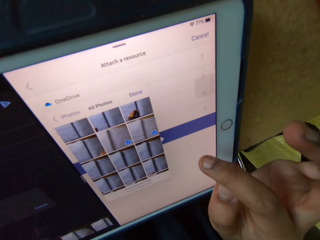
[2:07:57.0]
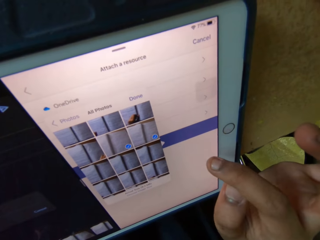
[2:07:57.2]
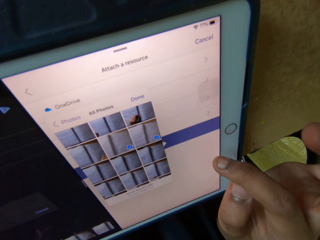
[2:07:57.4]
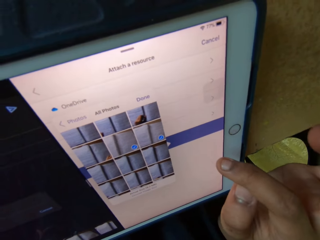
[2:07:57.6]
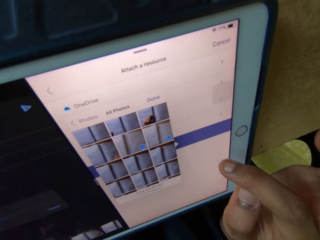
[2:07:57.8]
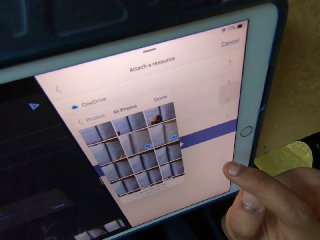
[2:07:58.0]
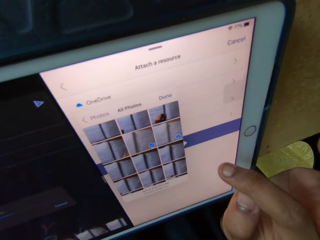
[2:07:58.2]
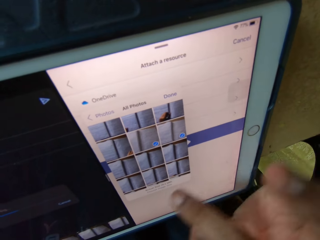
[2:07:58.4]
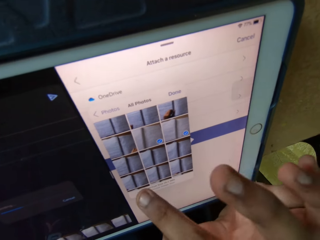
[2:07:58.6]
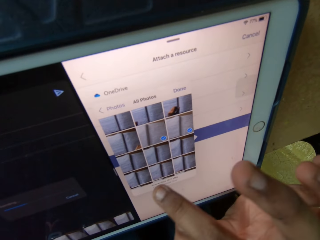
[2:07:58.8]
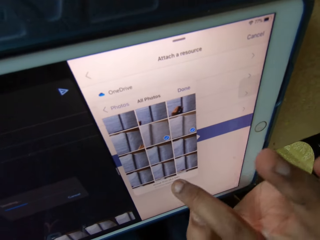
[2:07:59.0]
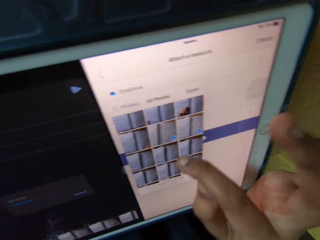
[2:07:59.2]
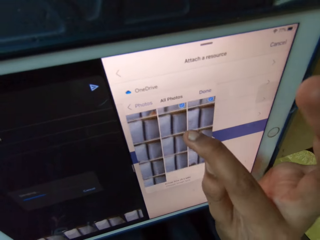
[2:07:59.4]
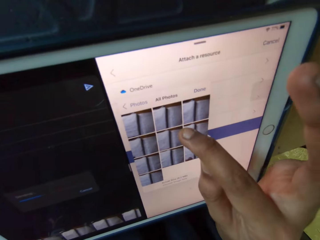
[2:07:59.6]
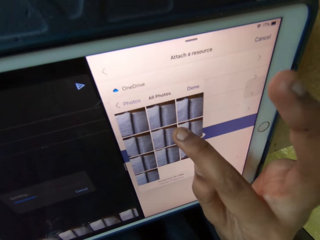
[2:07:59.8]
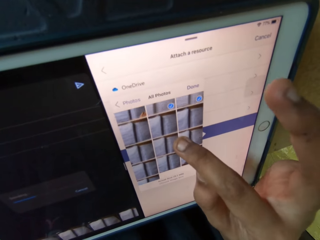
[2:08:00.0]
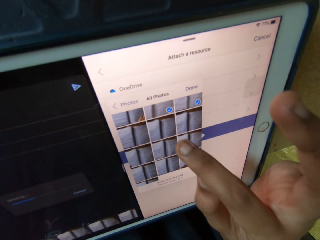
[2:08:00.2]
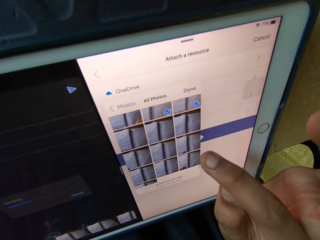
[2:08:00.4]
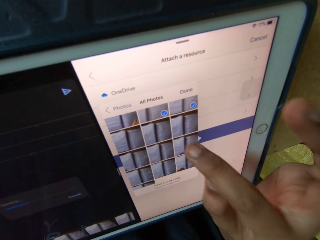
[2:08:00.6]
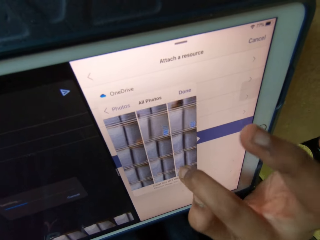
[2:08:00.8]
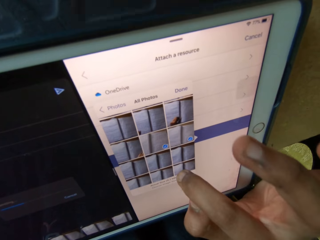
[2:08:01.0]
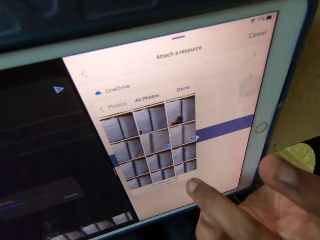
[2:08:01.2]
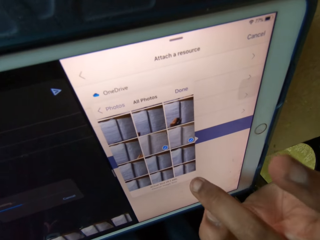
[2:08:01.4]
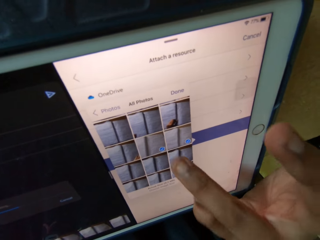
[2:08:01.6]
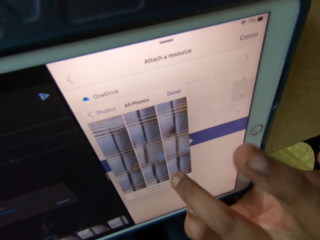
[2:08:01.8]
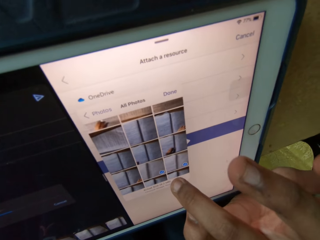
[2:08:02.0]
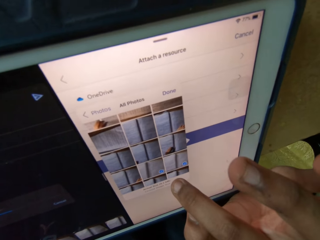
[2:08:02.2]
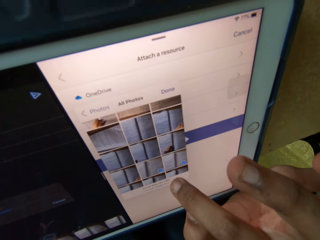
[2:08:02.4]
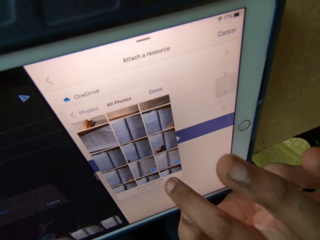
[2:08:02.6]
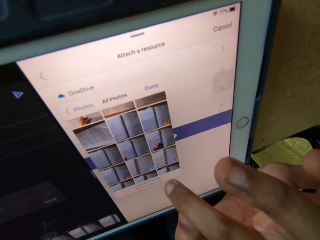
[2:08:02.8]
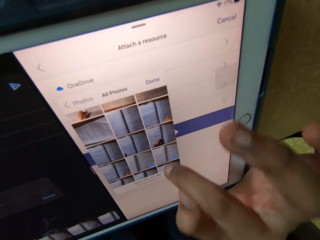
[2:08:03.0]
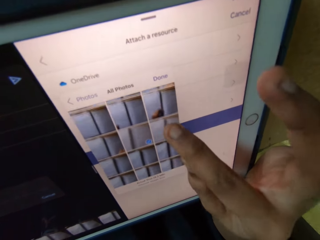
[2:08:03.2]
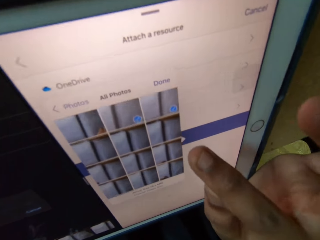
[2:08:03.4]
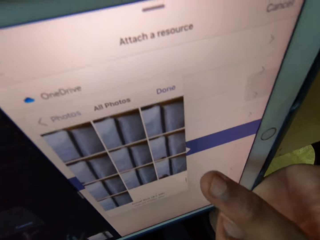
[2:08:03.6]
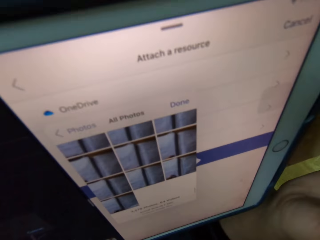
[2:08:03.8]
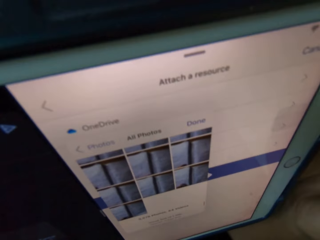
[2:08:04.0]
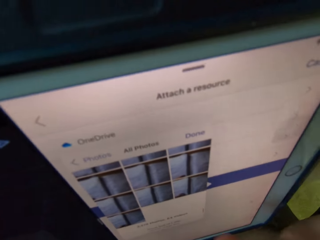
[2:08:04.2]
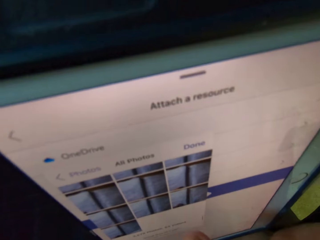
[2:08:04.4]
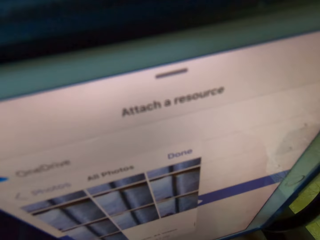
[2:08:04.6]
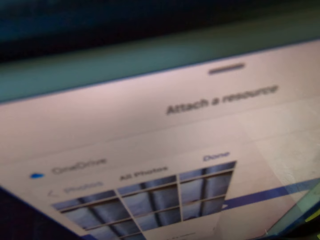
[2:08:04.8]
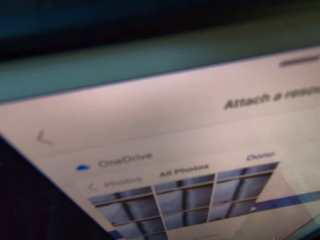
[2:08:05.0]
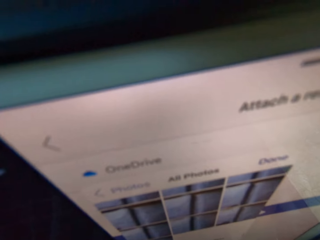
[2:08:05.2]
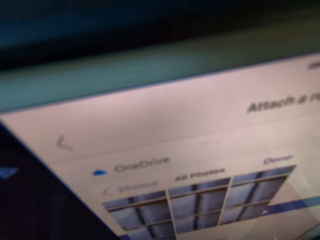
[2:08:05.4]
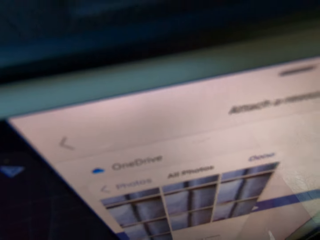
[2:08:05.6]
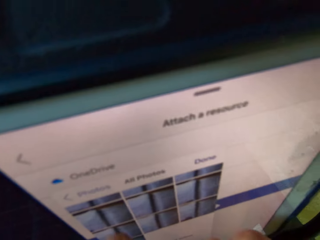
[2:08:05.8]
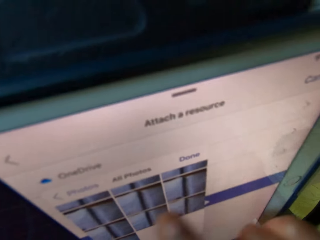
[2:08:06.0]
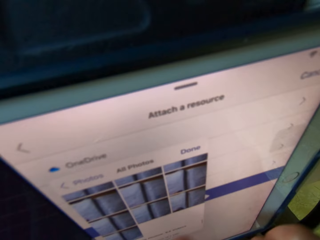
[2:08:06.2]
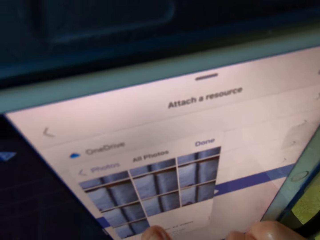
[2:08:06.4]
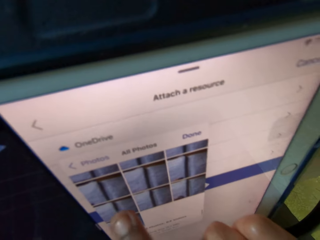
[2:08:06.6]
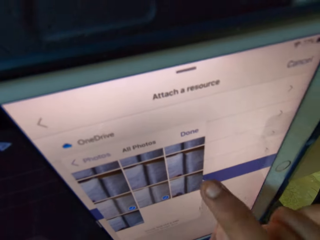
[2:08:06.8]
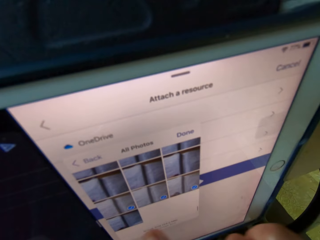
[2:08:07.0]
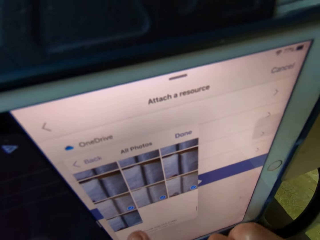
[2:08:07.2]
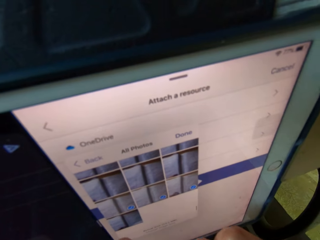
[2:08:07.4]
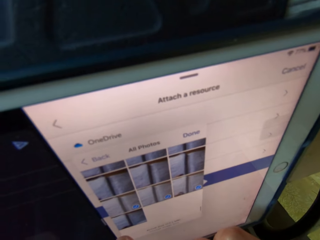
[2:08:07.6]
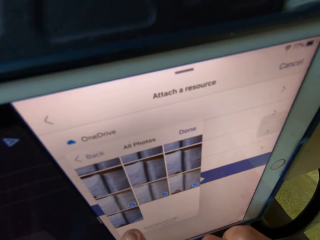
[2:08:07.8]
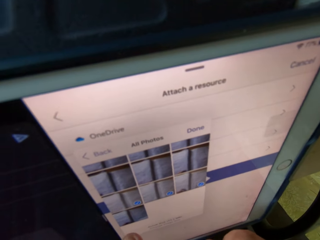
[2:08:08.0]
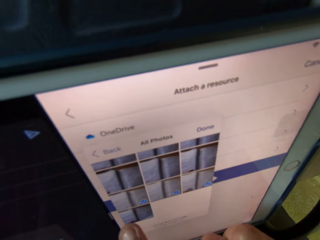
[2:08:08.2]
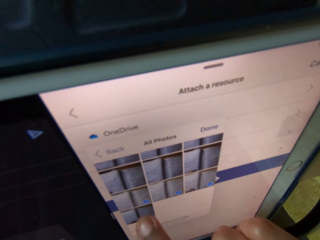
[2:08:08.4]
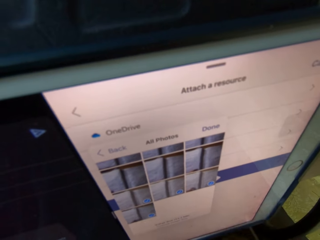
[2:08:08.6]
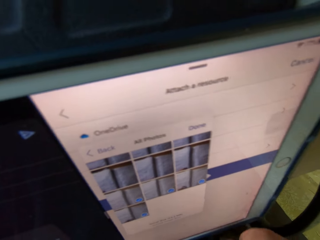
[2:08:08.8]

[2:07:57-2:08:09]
The camera wearer moves the tablet closer. They use the tablet. They select images on the tablet.

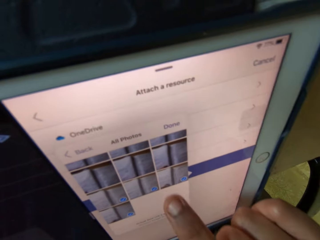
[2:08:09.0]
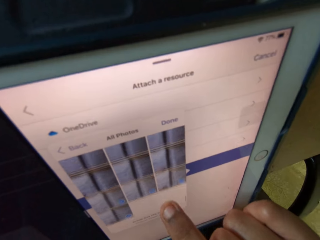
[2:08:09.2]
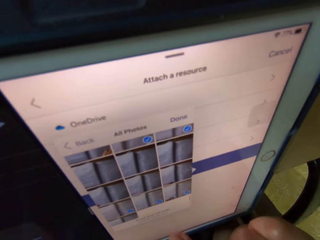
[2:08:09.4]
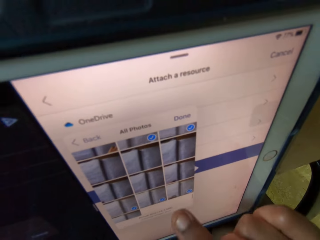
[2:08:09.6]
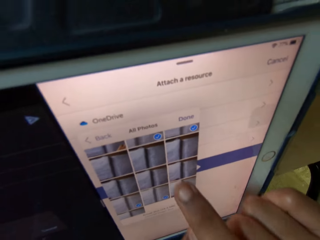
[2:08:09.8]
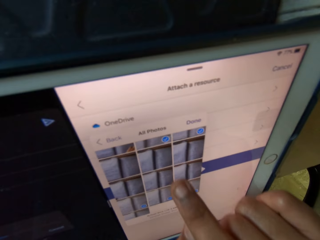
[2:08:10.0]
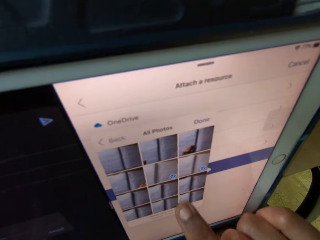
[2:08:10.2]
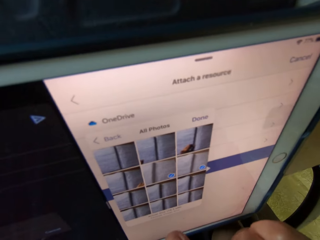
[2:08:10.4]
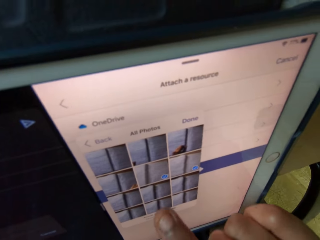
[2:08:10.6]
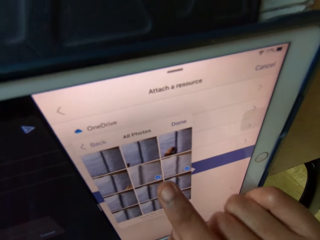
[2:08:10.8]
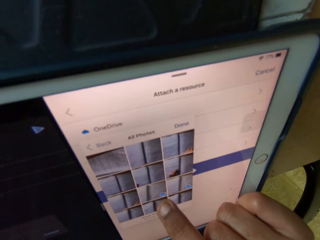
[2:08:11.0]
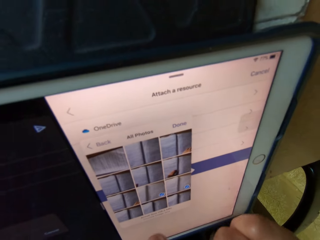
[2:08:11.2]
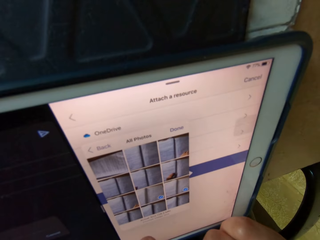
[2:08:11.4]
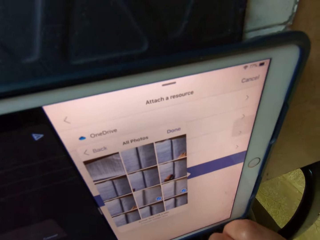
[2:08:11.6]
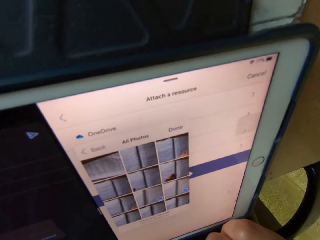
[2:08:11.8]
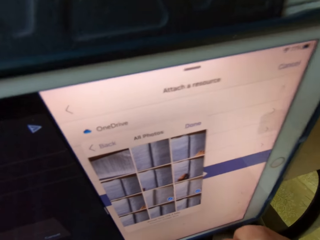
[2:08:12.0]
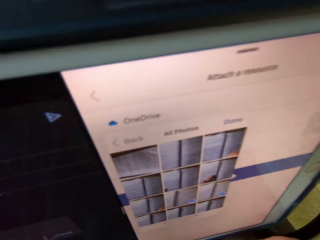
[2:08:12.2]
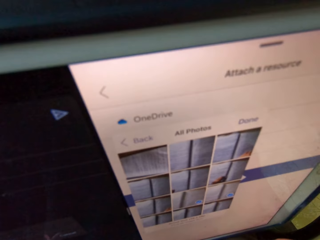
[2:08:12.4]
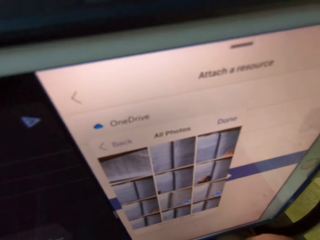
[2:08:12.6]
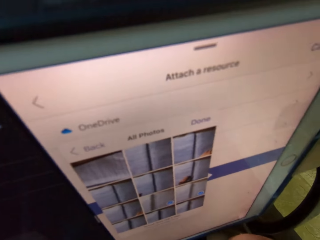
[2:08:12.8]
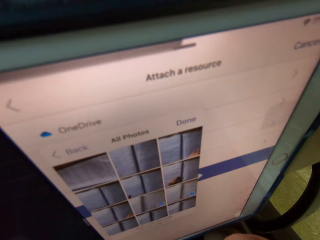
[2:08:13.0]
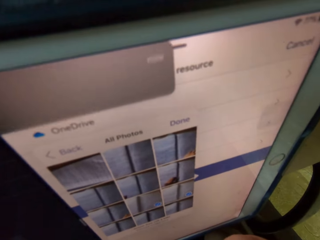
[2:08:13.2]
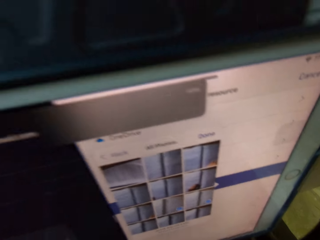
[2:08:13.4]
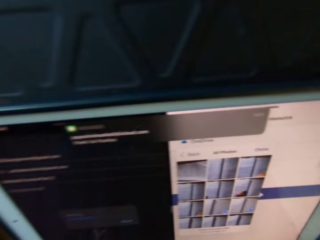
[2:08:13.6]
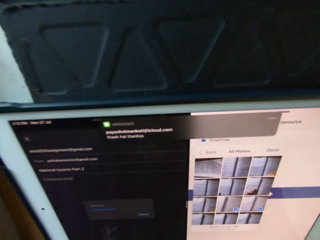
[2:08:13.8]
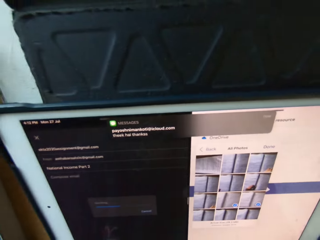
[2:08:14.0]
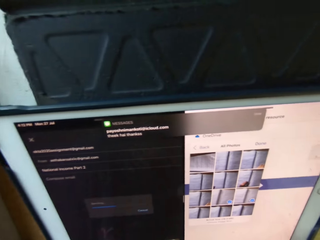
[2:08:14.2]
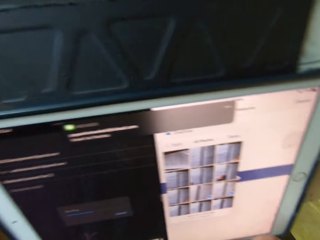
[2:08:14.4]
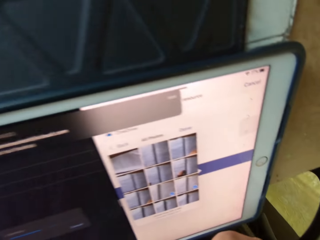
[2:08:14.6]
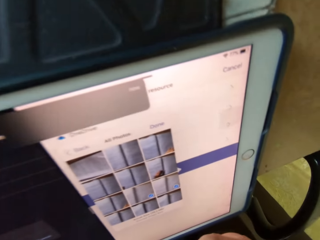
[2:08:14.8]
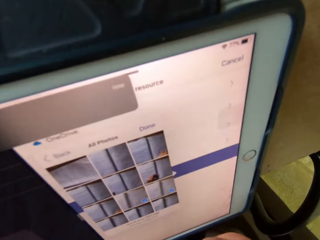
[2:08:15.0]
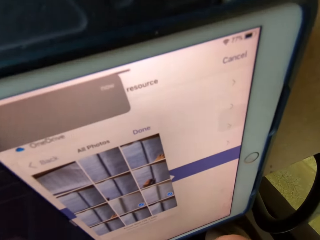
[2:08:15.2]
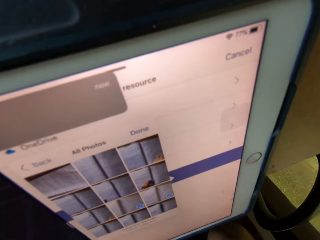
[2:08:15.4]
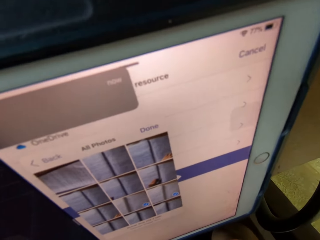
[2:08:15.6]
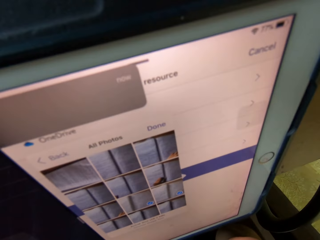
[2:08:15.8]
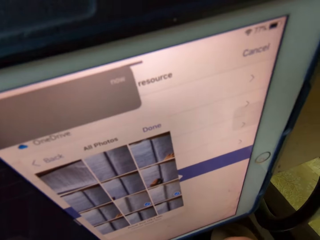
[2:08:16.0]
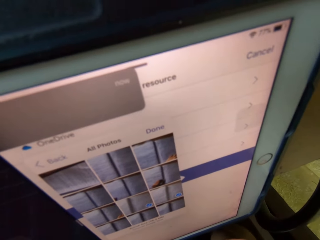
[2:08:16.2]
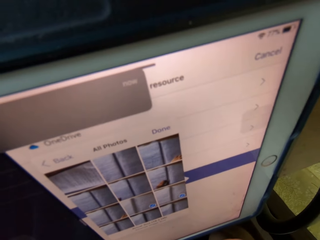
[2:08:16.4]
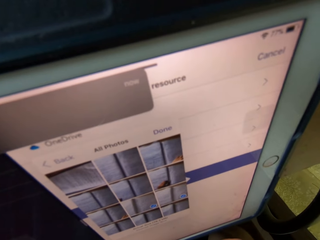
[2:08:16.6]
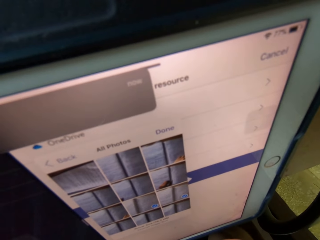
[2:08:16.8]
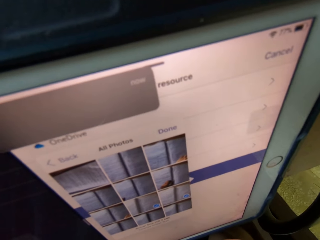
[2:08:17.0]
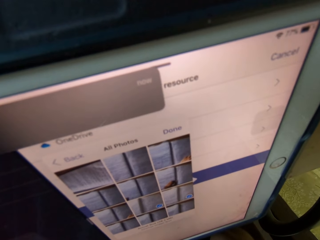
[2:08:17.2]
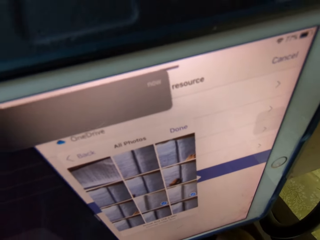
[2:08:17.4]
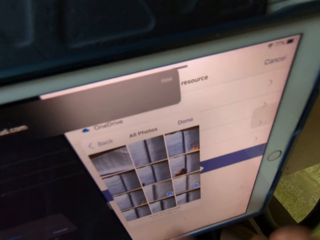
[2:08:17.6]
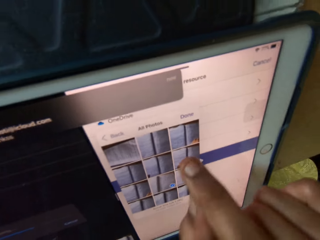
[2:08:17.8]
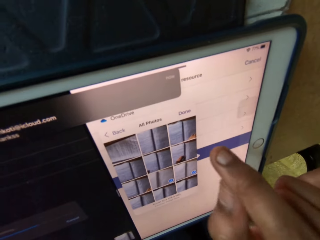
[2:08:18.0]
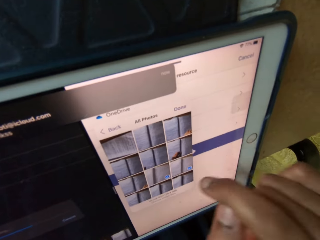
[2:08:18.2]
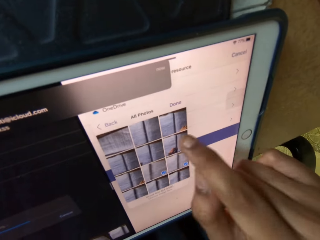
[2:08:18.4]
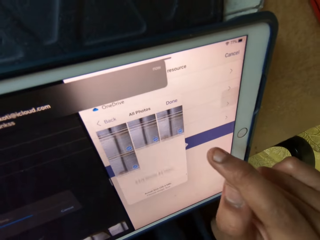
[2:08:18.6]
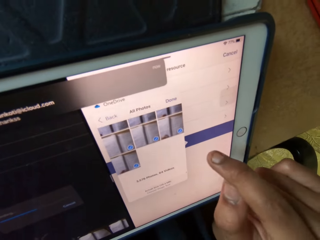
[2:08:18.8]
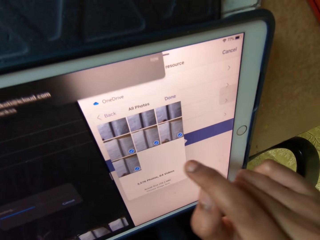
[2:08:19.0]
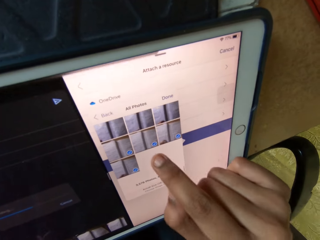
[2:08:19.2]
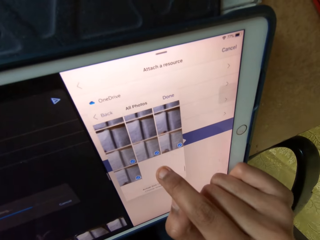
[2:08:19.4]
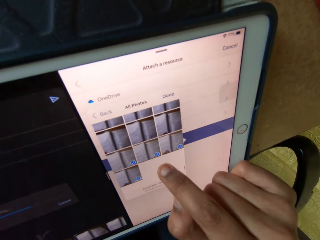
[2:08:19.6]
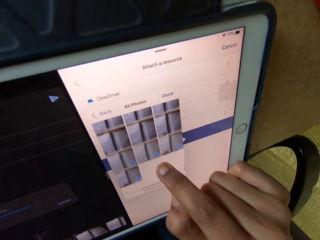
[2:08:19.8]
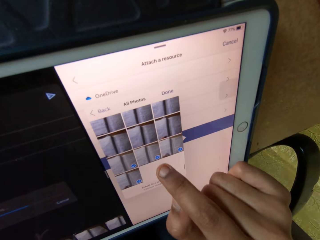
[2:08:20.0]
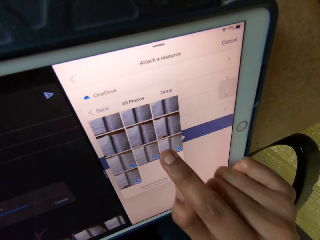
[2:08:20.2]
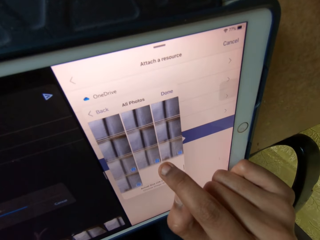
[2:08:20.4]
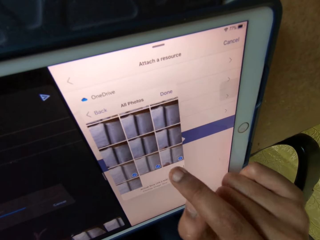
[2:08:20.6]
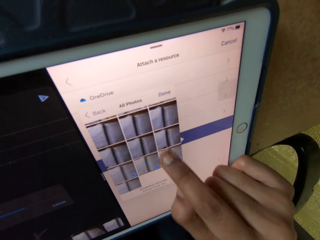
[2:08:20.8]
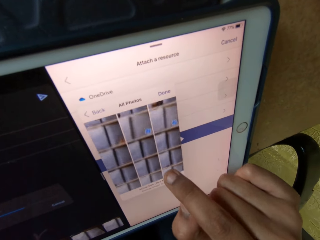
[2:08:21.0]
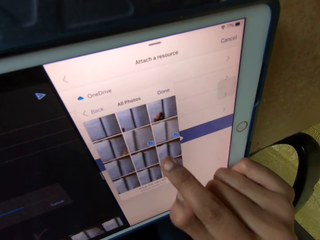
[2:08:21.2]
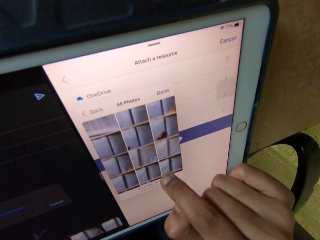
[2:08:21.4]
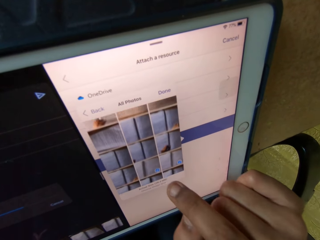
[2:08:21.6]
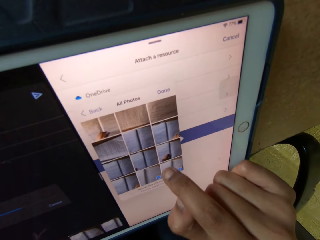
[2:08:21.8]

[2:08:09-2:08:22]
The camera wearer scrolls through the images. He looks at an incoming message. He brings the tablet closer. He looks closer to the tablet. He scrolls through the images. He uses his right hand on the tablet.
